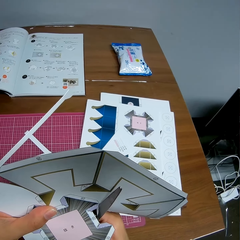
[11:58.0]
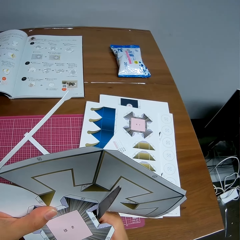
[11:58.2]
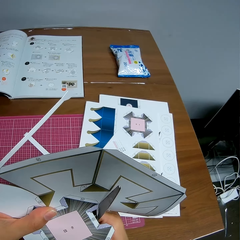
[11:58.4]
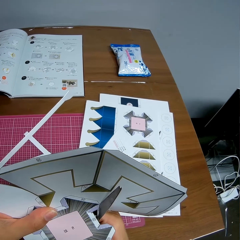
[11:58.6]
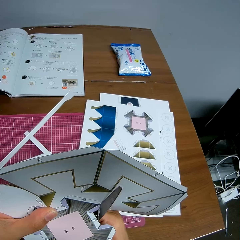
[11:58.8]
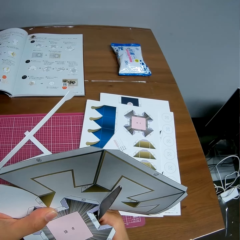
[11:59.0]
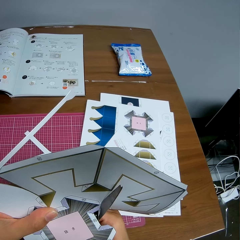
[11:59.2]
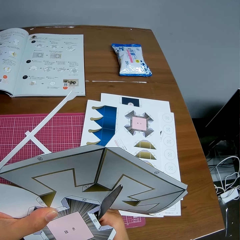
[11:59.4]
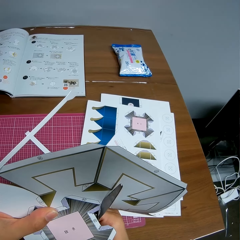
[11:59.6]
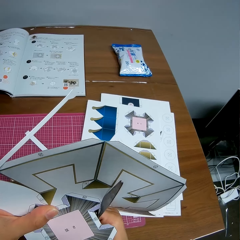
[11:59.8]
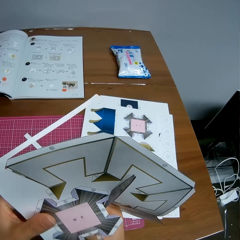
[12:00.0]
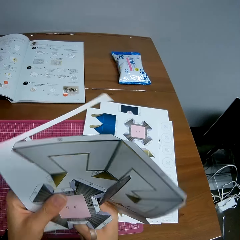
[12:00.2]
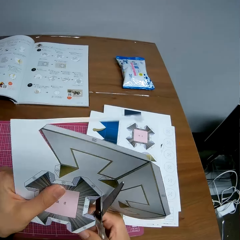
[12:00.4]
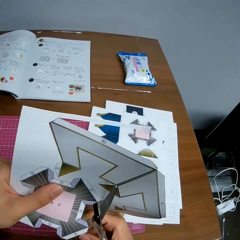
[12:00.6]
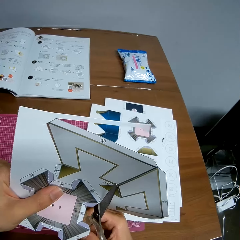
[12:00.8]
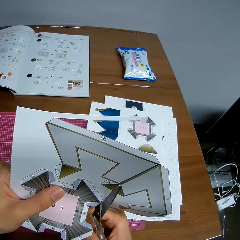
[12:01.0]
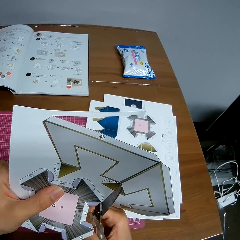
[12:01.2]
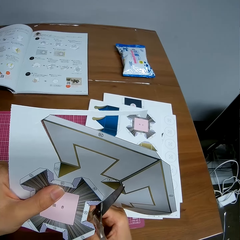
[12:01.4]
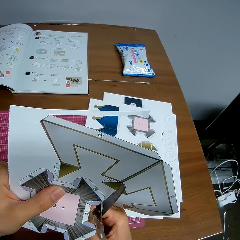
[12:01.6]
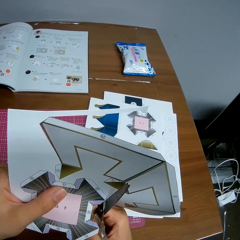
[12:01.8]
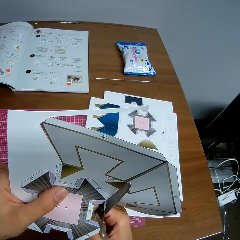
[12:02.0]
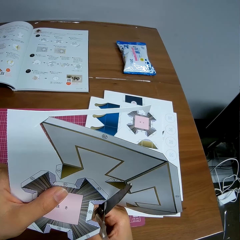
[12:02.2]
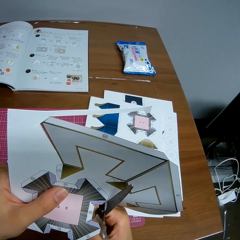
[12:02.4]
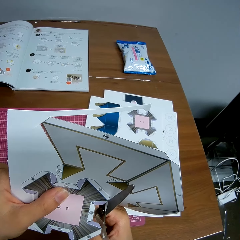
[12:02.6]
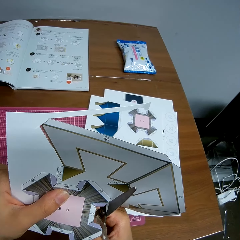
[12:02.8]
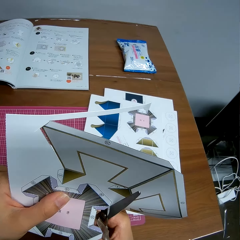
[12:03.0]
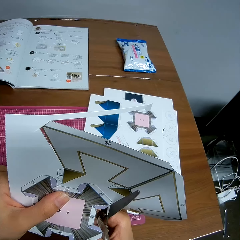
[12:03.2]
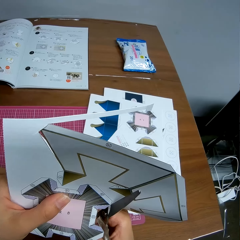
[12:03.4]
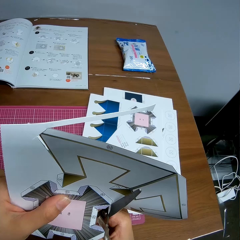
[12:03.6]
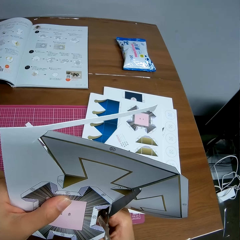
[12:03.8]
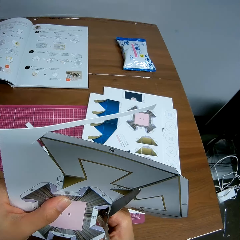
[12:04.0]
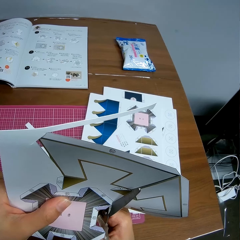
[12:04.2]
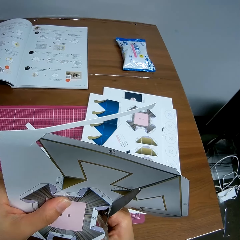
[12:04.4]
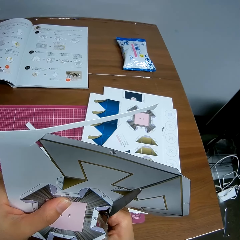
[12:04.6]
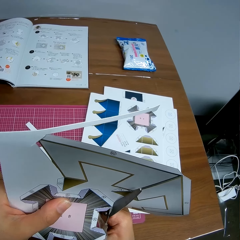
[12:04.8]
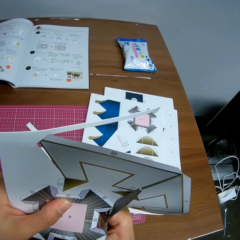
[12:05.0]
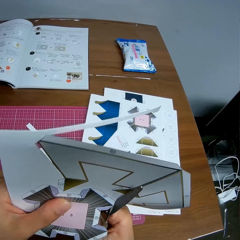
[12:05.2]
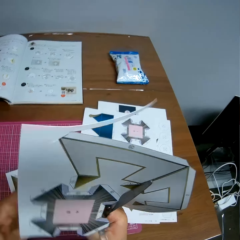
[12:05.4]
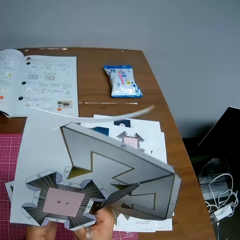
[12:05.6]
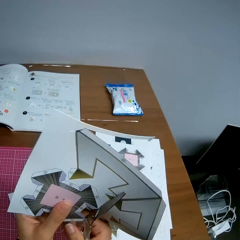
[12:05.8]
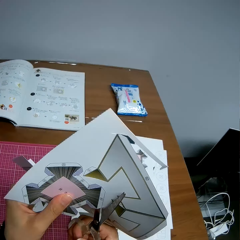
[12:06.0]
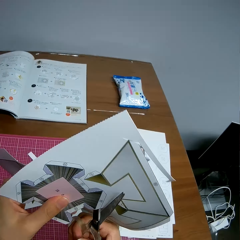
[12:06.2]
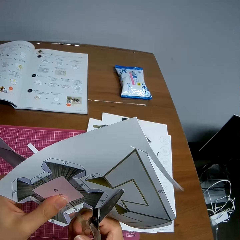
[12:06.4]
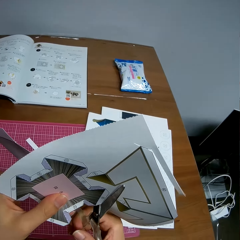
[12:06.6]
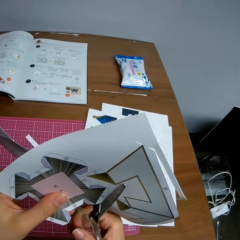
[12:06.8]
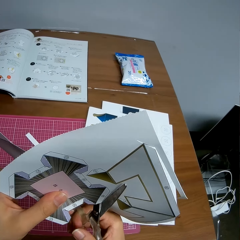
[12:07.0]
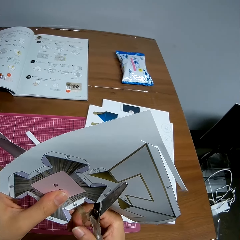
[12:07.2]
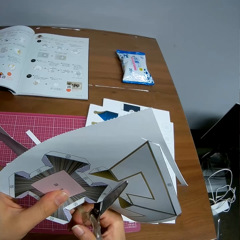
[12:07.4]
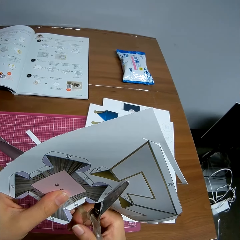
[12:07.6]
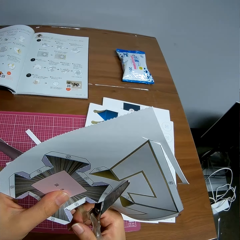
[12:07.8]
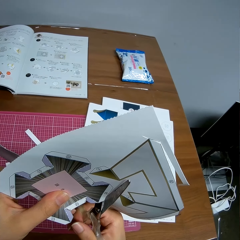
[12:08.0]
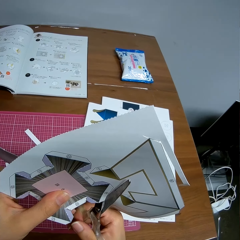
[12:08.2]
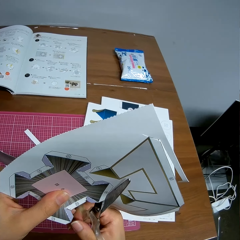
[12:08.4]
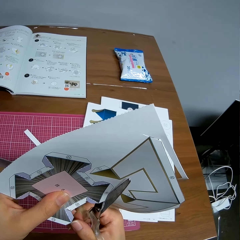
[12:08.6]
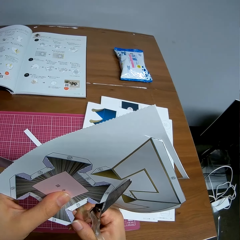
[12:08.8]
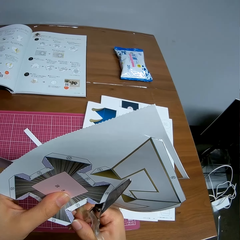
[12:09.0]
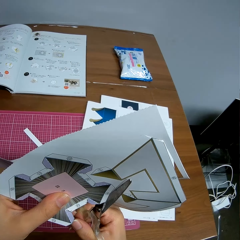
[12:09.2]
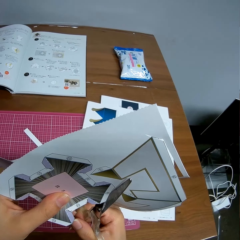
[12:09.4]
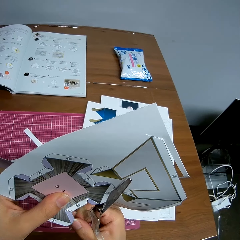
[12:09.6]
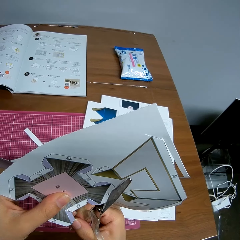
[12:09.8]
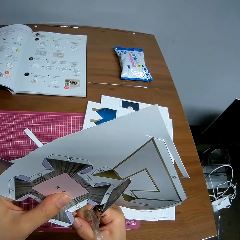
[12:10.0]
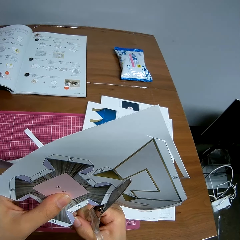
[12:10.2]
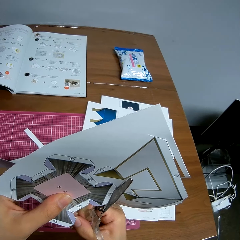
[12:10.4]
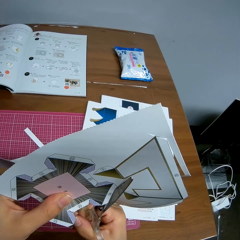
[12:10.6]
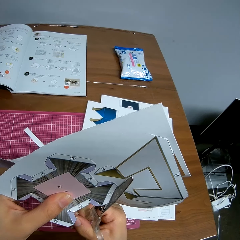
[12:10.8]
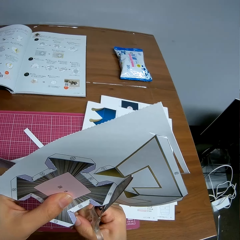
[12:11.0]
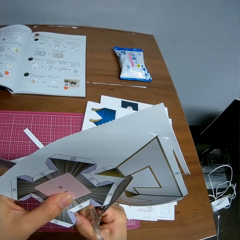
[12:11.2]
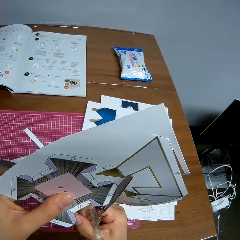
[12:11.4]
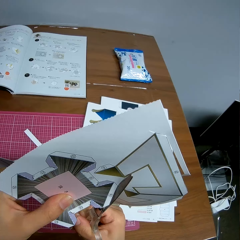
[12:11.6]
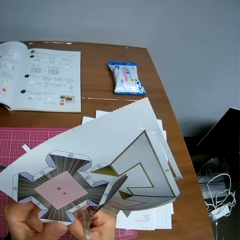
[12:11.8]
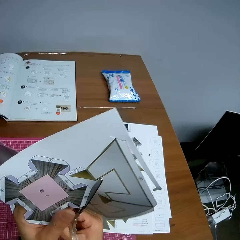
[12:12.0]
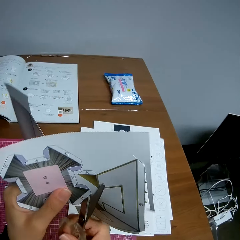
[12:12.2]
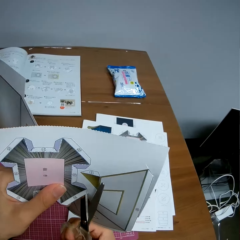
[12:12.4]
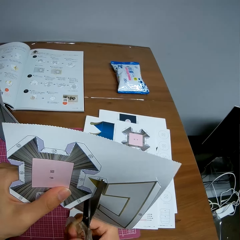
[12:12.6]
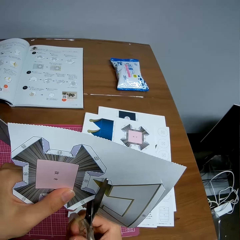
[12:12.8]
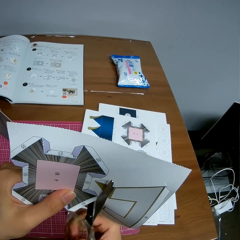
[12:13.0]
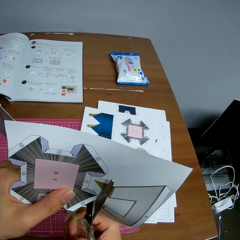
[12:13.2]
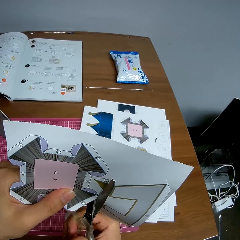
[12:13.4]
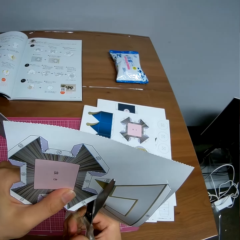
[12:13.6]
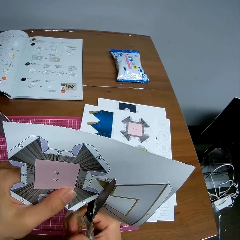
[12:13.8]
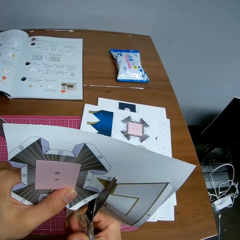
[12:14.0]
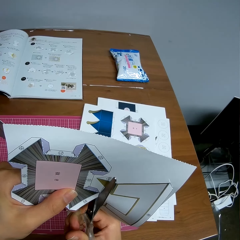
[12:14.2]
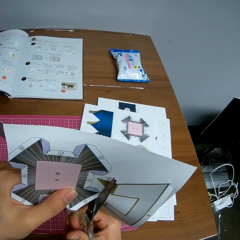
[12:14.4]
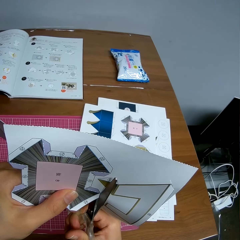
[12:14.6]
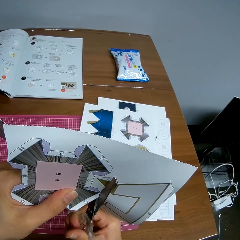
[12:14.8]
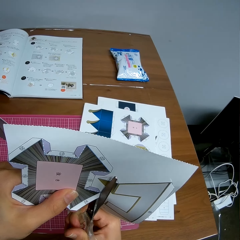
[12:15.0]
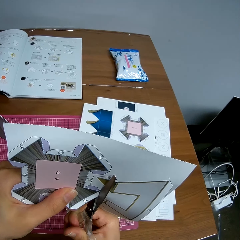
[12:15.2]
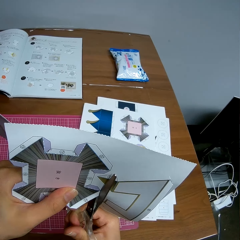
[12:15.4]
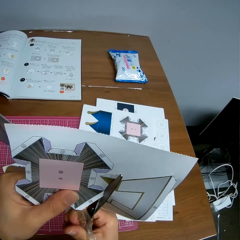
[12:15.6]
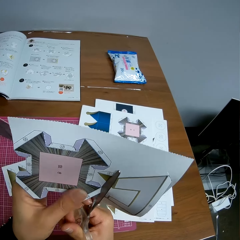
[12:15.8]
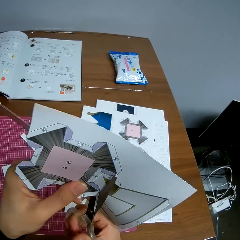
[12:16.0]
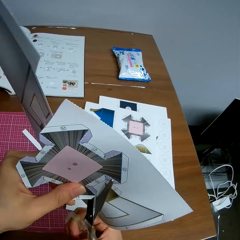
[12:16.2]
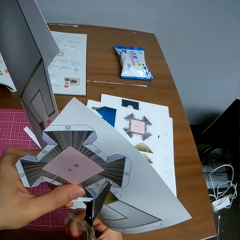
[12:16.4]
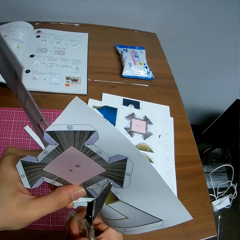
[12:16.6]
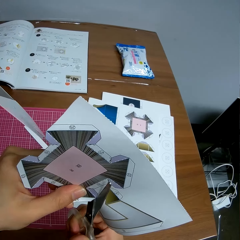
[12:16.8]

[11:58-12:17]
The camera wearer moves the paper. They cut the paper with the scissors. They move the hand. They cut the paper with the scissors. They move the paper. They cut the paper with the scissors.

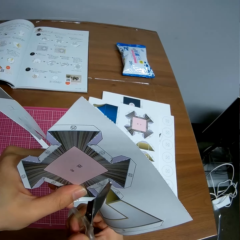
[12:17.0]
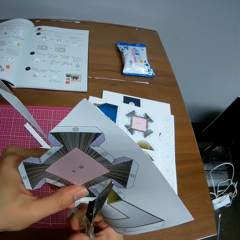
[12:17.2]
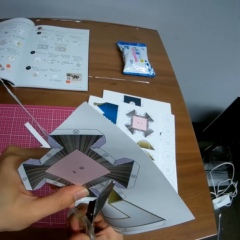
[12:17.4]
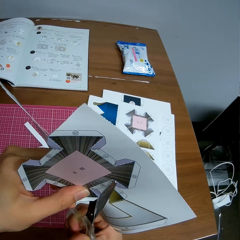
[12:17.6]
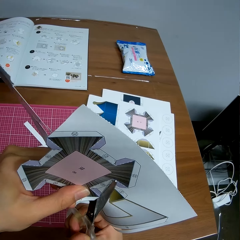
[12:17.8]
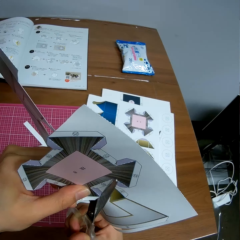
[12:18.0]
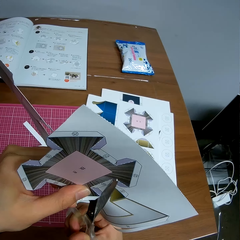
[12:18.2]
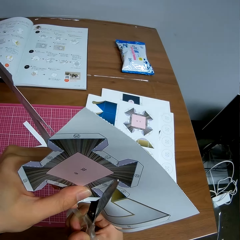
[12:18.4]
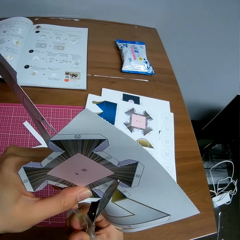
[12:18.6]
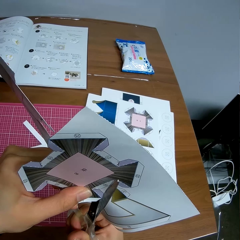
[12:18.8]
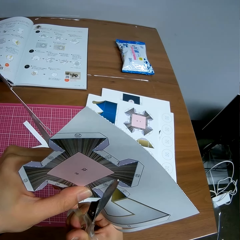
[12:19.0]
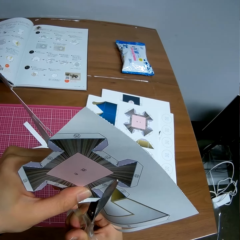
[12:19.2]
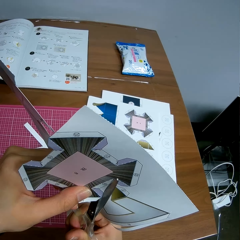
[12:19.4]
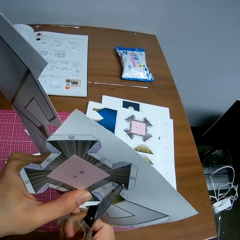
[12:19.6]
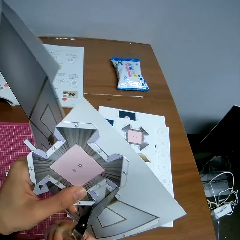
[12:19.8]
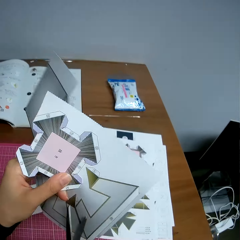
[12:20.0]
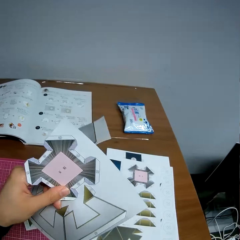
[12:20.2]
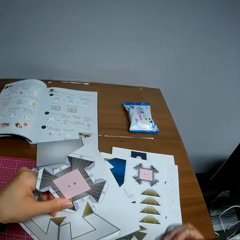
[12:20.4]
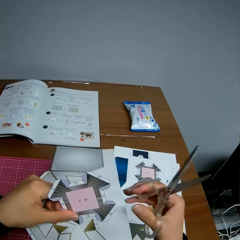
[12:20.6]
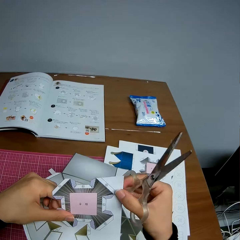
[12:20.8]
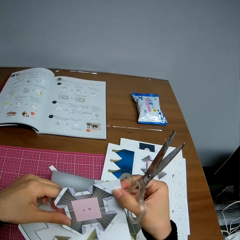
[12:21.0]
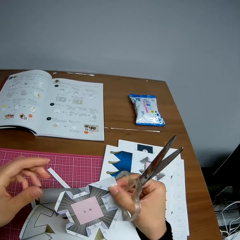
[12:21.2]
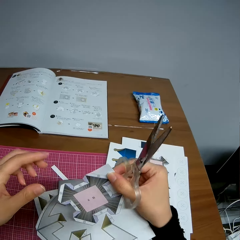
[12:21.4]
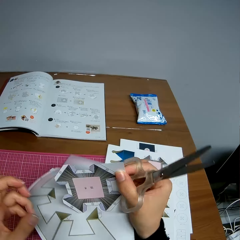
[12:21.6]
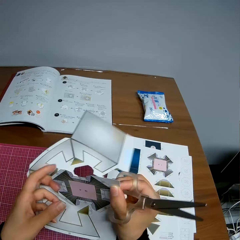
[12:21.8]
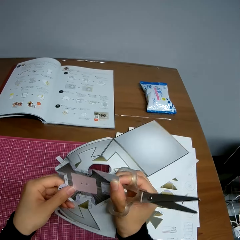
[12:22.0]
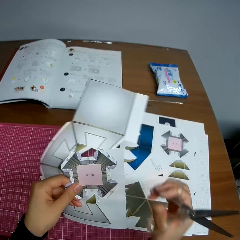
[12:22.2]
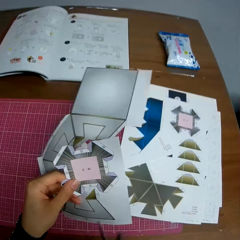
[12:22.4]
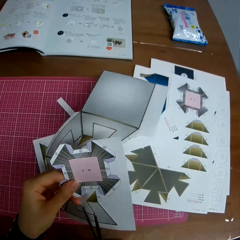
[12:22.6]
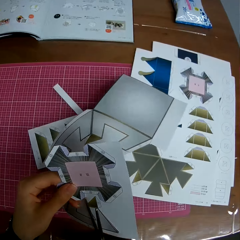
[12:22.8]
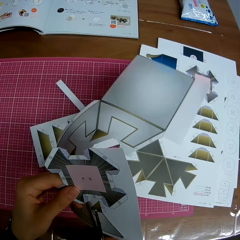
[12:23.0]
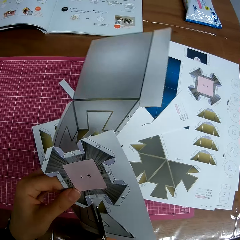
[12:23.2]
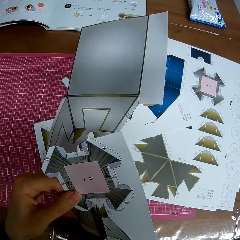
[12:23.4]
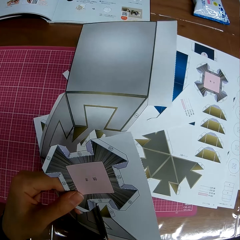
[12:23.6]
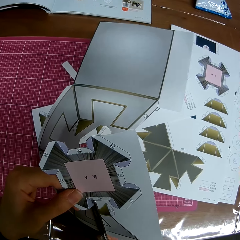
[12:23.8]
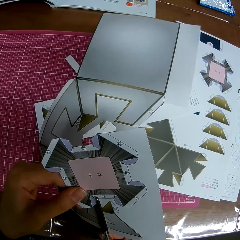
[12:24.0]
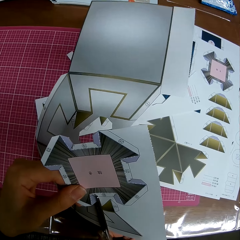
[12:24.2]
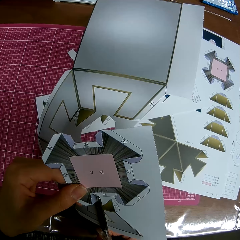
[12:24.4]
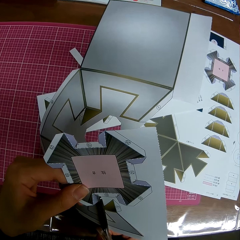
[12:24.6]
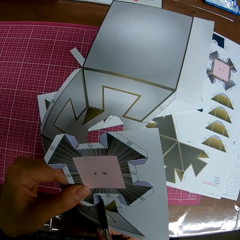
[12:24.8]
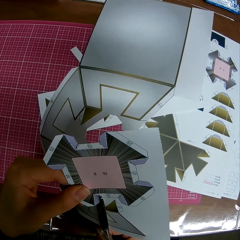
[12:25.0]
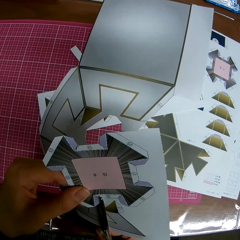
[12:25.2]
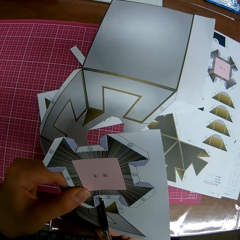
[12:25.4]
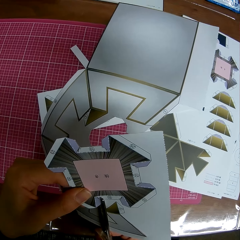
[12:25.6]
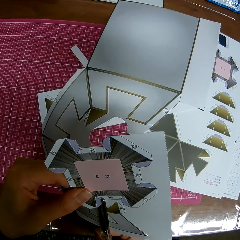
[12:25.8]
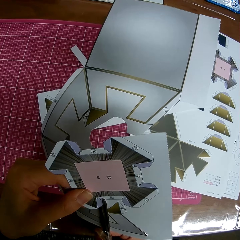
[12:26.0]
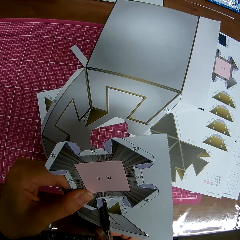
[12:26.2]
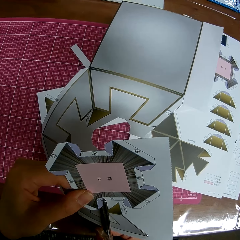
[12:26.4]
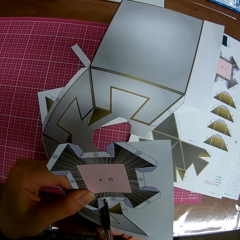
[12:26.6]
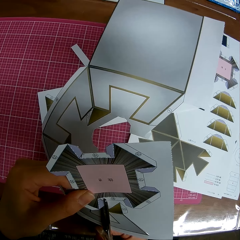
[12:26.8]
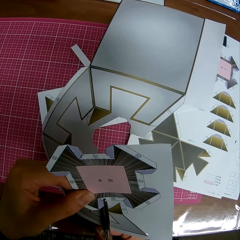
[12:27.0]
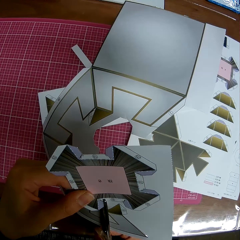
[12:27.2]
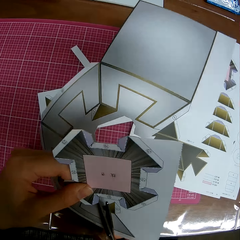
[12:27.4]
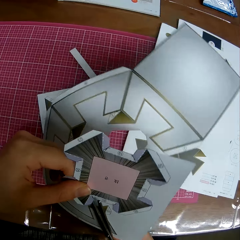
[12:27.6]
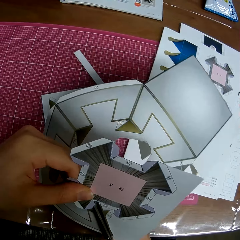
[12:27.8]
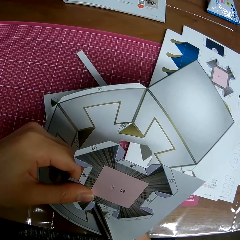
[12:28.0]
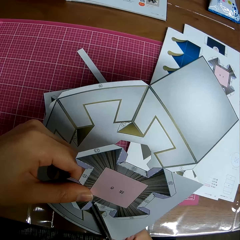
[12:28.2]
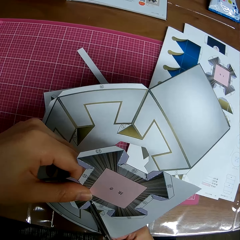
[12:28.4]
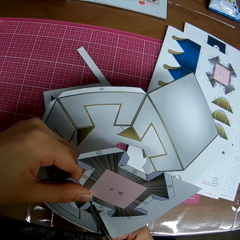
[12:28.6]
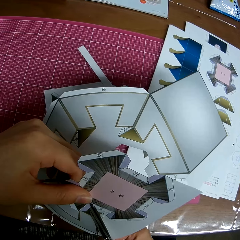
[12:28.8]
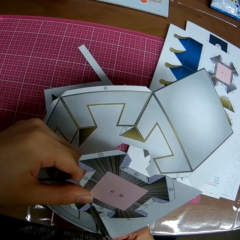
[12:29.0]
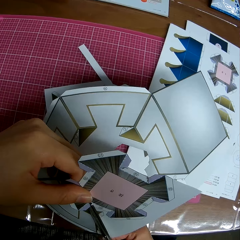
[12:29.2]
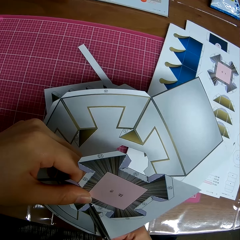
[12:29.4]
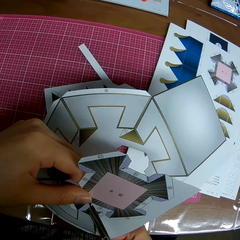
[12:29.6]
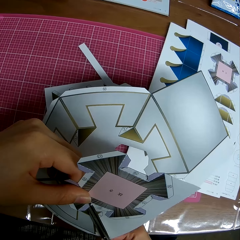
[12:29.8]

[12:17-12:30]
The camera wearer adjusts the paper. They pass the paper to the right hand. They pass the paper to the left hand. They cut the paper with the scissors.
